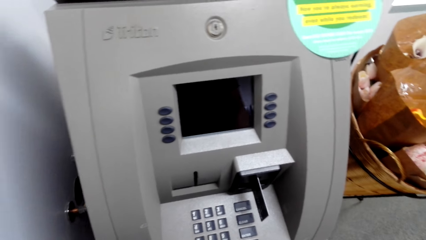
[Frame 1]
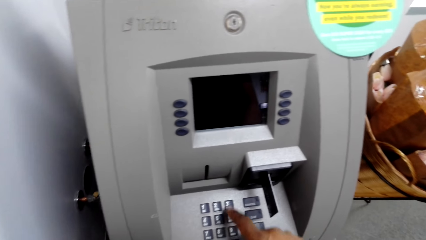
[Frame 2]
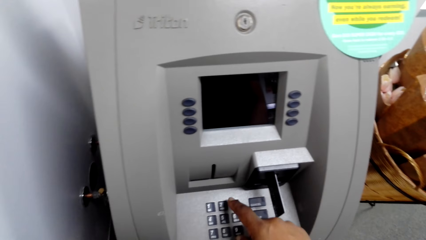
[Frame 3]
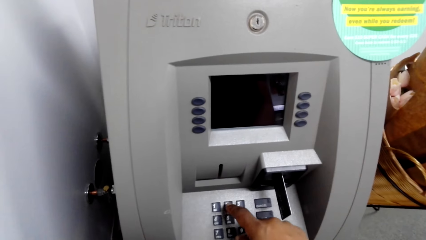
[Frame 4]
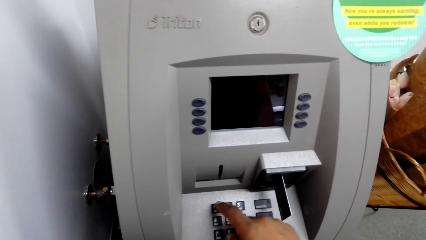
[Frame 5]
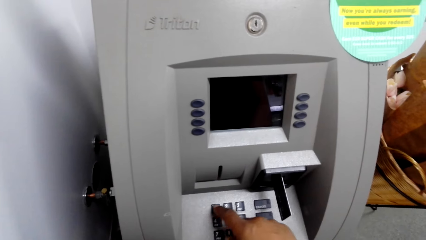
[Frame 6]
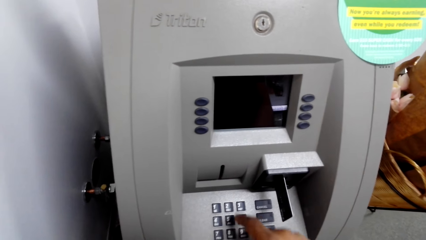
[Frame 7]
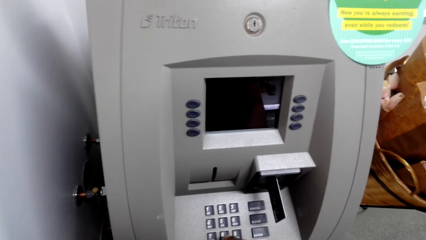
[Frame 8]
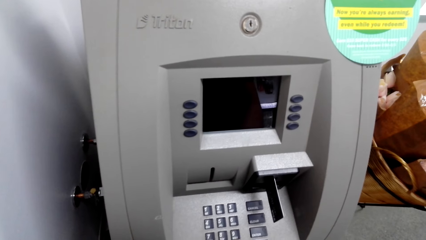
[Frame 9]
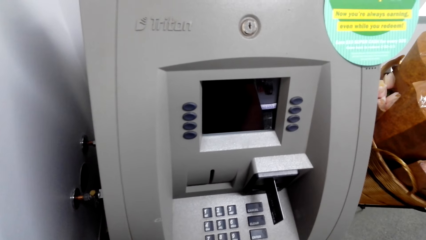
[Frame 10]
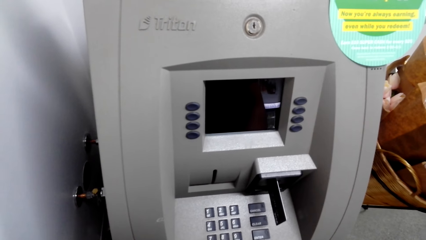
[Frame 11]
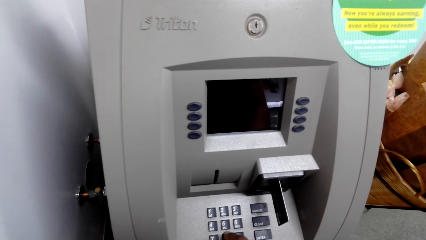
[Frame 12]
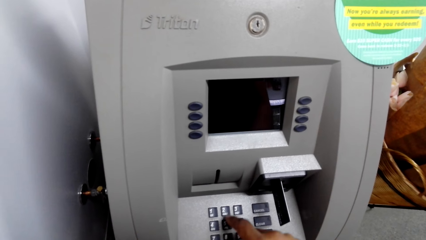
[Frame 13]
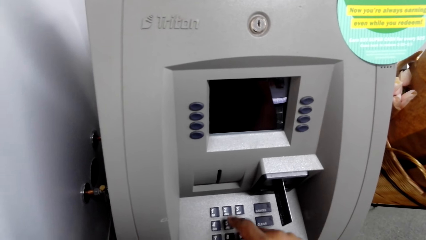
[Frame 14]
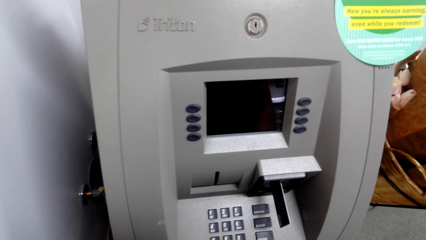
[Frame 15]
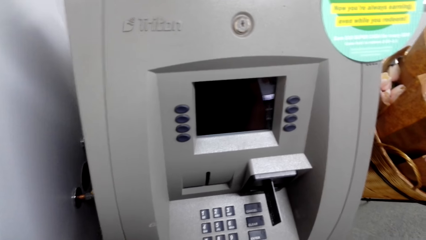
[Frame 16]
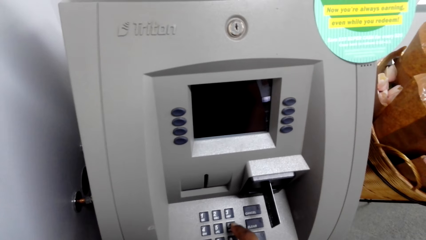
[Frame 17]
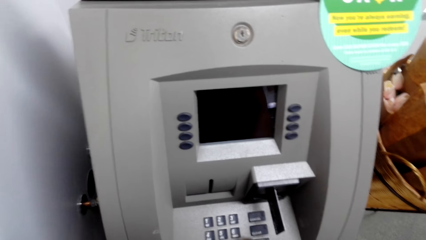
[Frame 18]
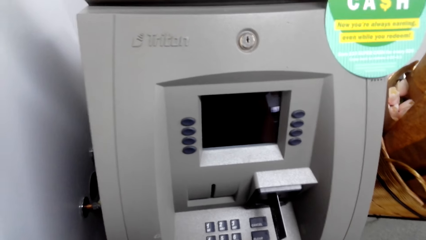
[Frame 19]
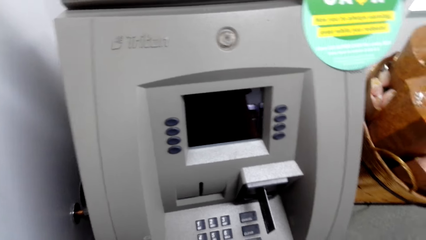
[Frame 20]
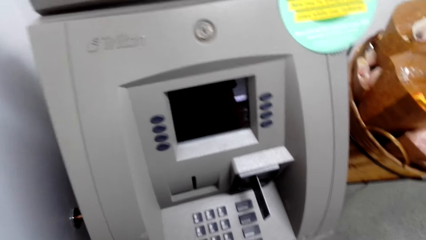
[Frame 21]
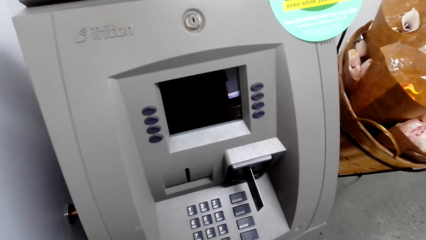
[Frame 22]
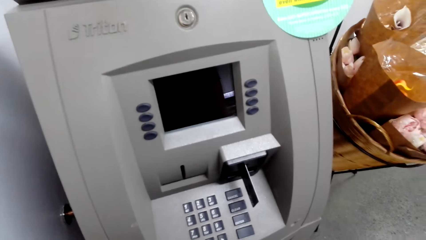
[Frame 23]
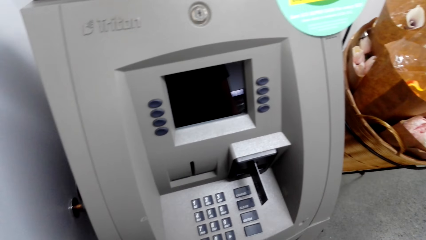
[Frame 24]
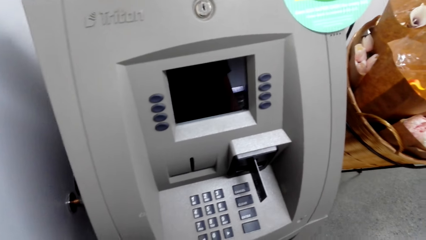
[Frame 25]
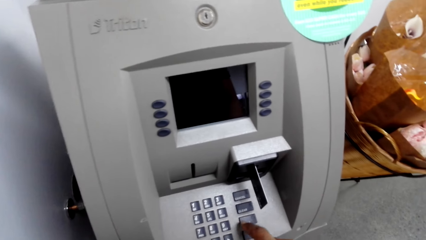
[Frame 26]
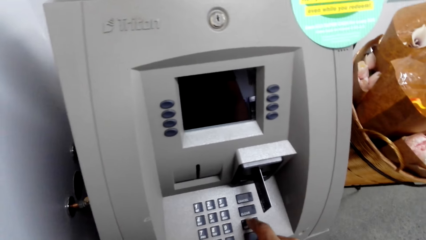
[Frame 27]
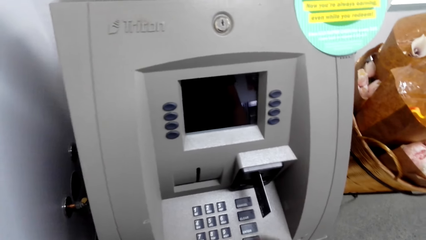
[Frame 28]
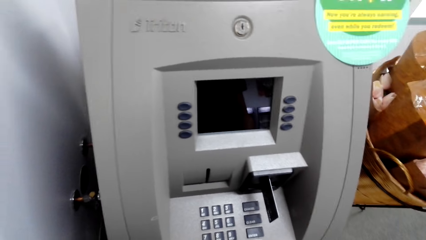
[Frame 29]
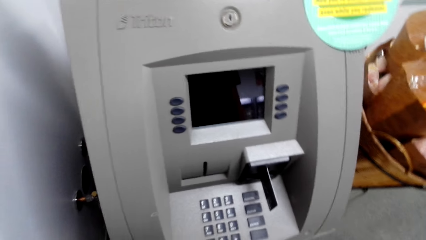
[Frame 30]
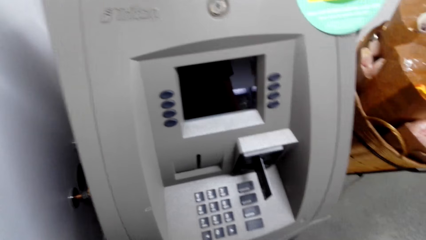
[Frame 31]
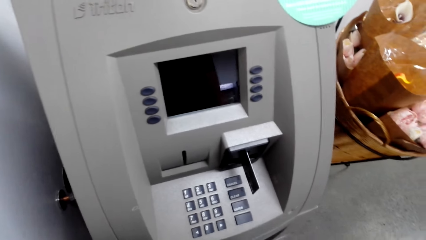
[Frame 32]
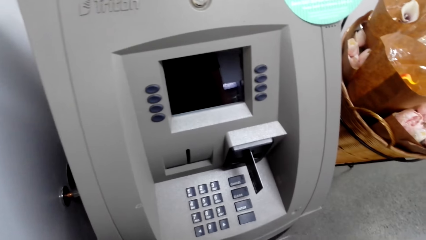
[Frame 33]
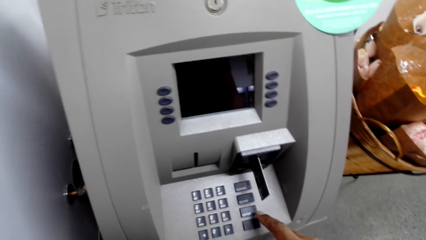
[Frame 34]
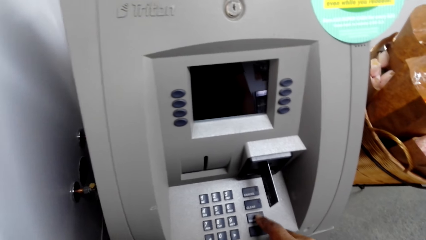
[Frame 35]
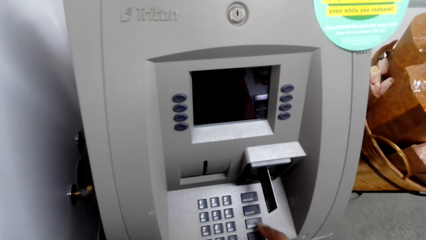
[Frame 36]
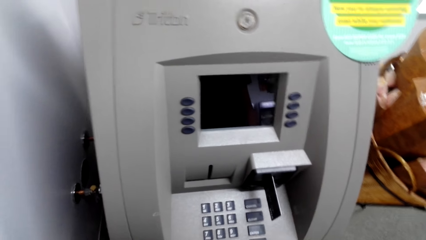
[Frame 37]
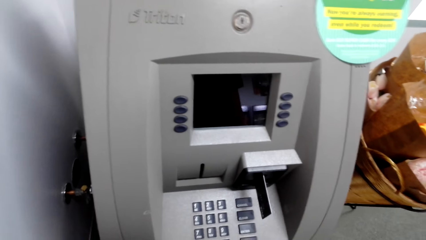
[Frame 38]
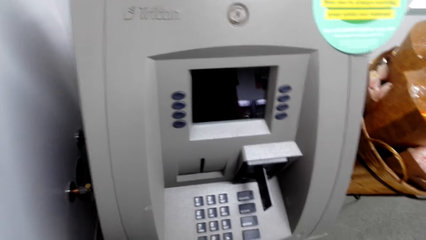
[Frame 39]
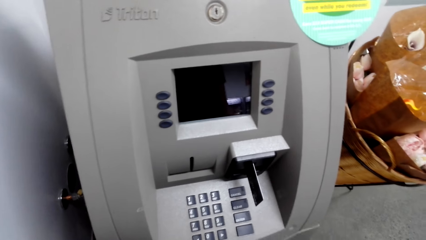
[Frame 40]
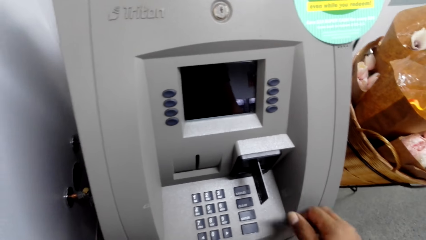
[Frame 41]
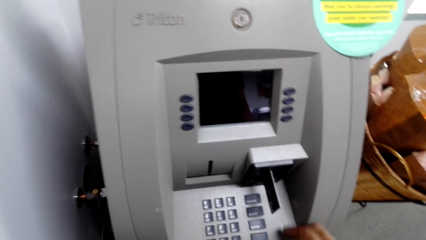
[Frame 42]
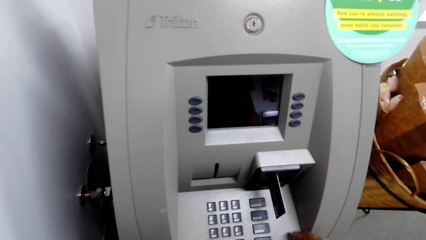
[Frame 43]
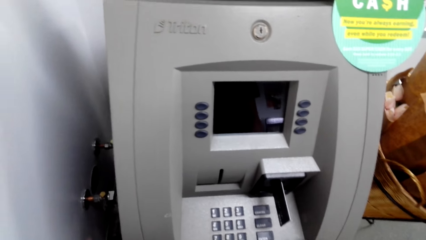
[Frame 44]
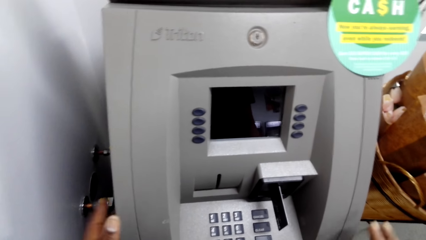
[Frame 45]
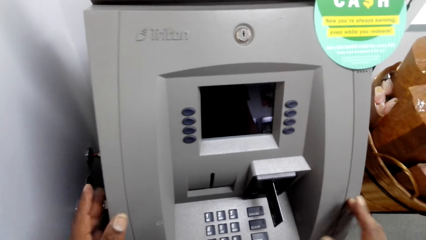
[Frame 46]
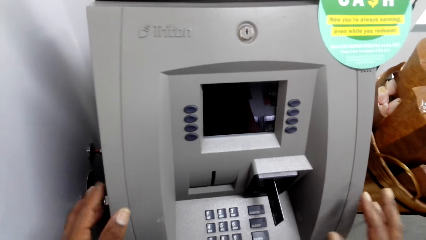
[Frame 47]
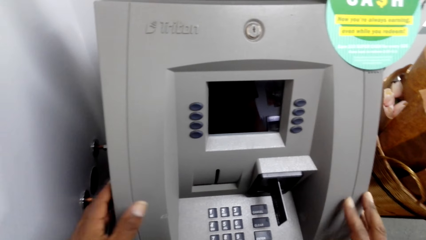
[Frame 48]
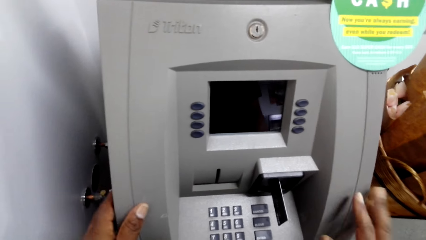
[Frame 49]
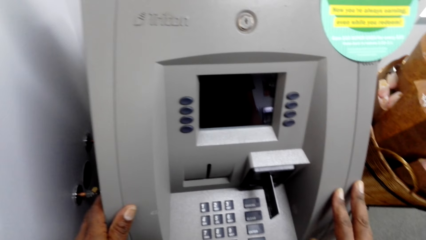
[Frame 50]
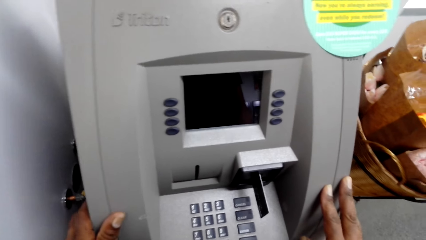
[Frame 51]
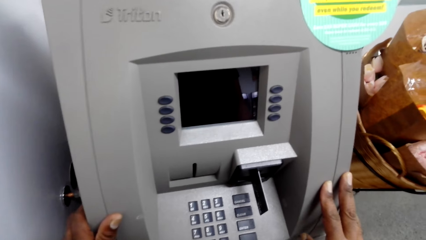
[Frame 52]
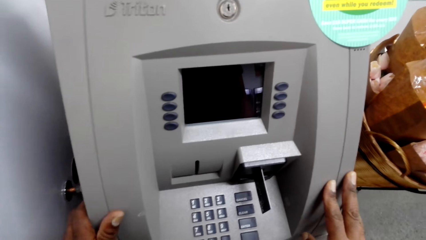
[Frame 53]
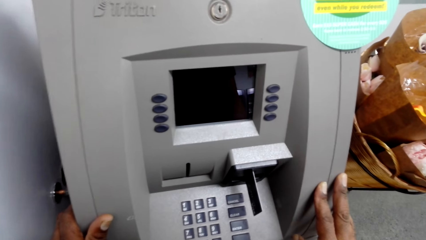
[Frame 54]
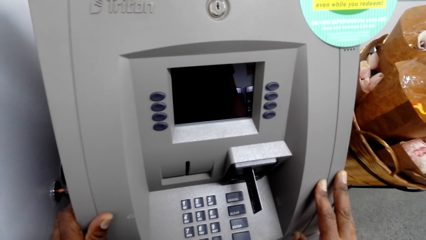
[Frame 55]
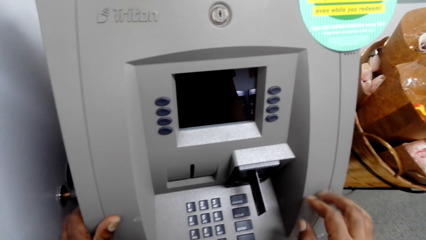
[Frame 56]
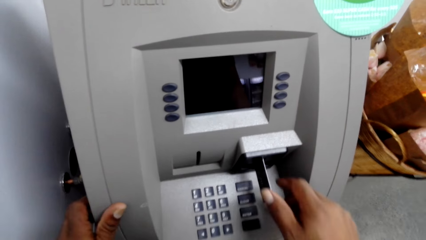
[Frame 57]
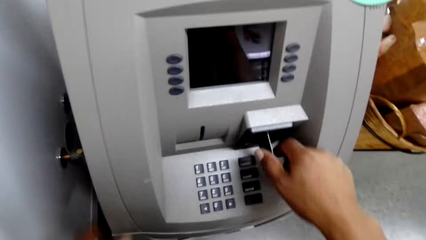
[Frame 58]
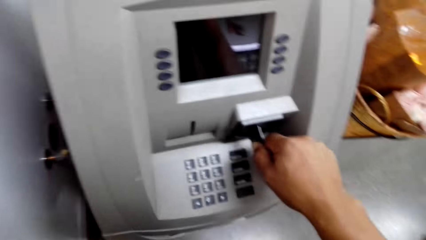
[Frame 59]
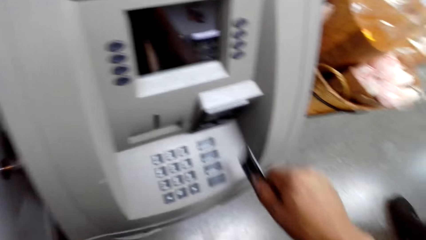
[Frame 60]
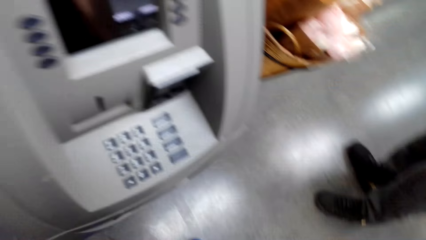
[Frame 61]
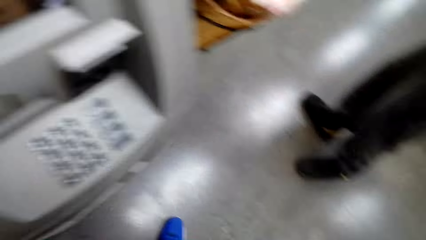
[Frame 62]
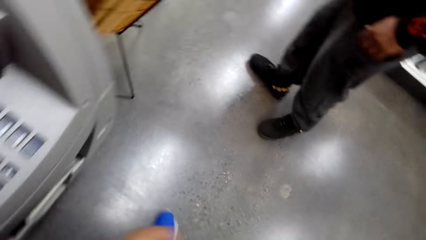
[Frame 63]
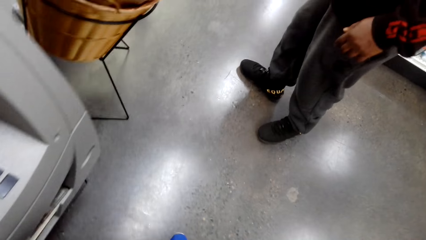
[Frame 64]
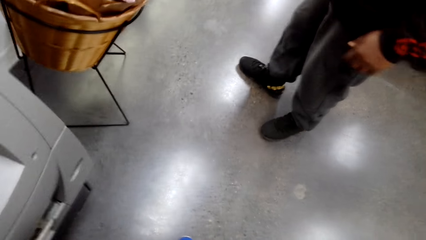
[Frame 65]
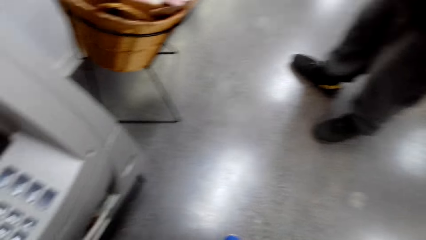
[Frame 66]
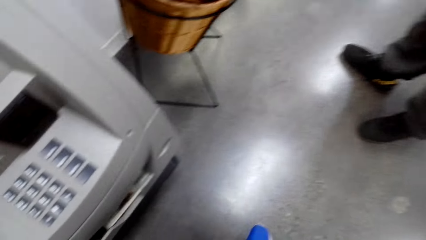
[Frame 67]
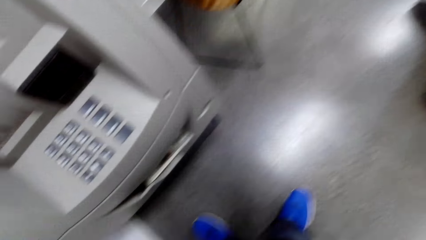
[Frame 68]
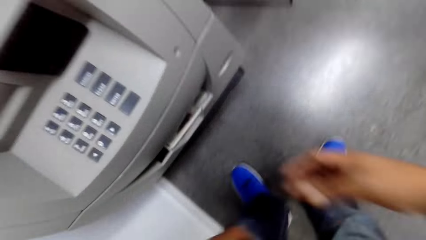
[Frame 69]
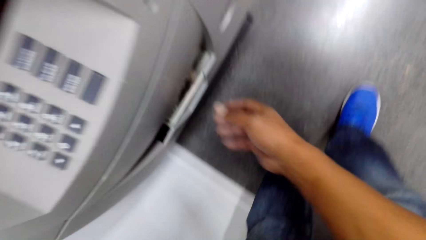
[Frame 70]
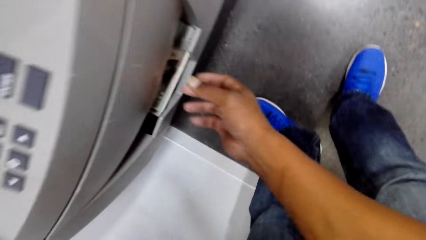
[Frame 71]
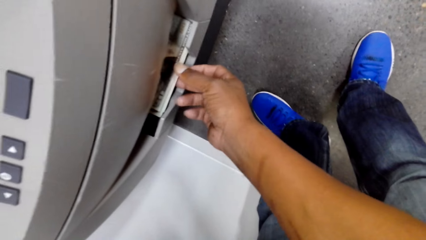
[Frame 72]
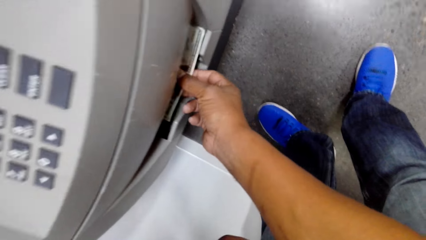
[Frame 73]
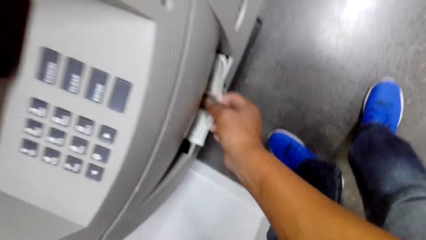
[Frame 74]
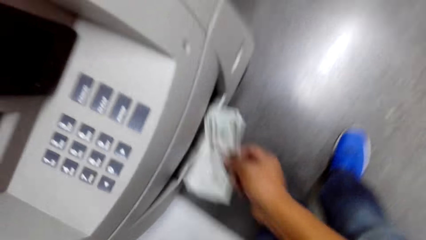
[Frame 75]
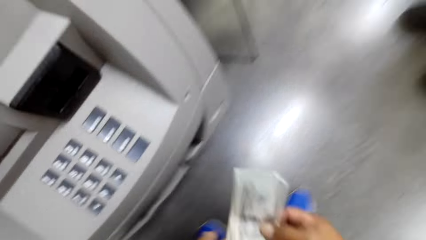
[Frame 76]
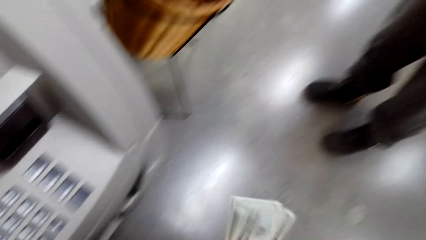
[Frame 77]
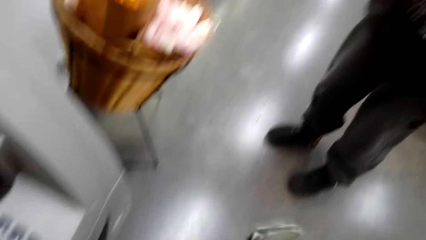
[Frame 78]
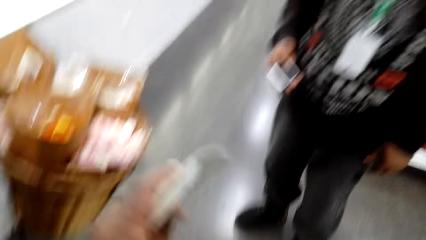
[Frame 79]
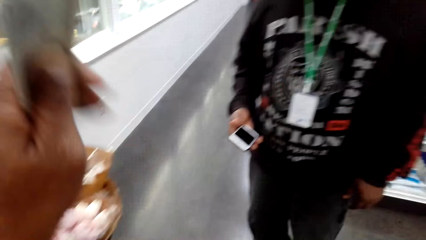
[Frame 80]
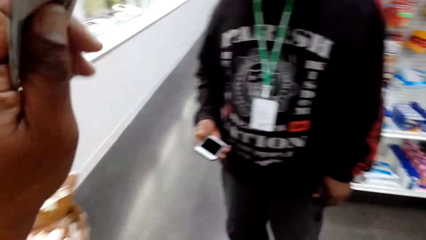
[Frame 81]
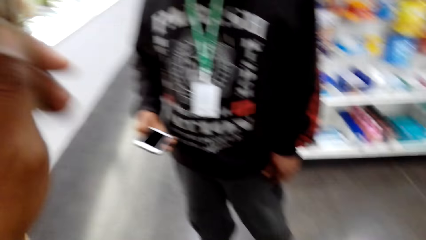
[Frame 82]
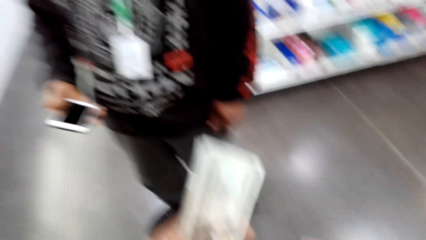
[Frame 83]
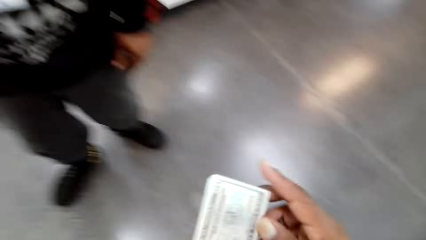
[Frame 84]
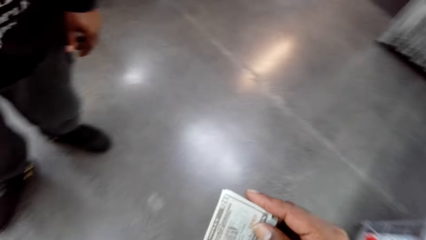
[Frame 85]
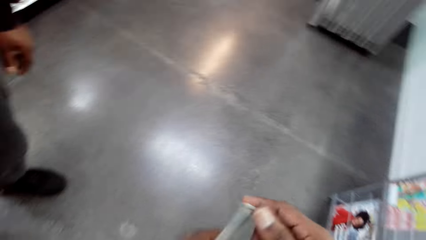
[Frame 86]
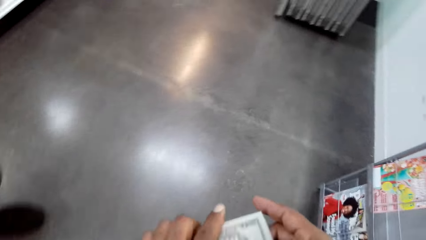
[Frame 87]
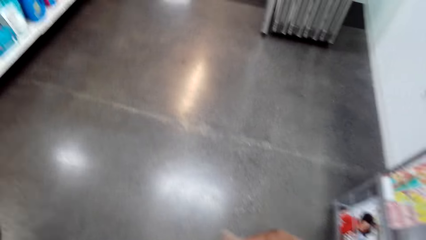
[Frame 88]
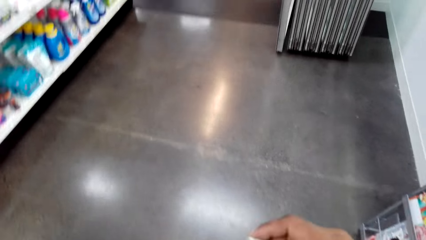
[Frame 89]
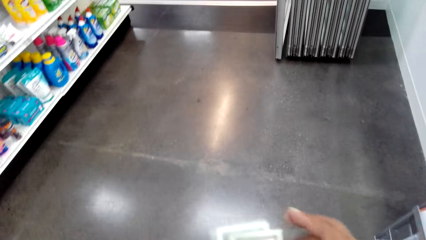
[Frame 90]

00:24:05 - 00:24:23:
The camera wearer stares at the ATM machine. They hold the ATM machine. They remove the debit card from the ATM machine. They stare at the ATM machine. They pick cash from the ATM machine. They interact with a man.
